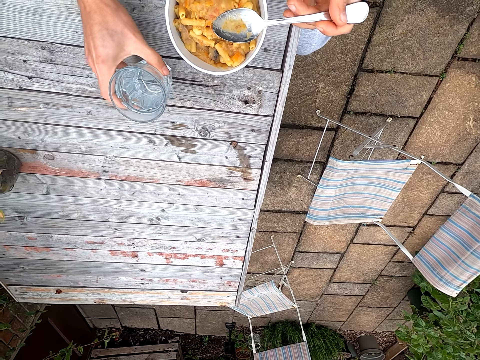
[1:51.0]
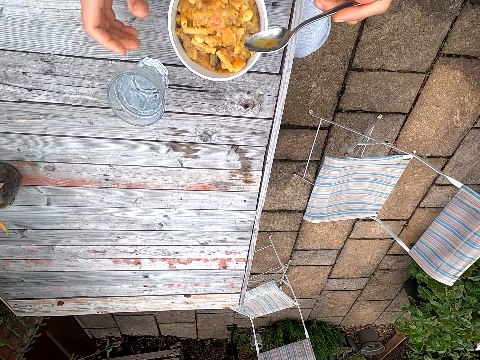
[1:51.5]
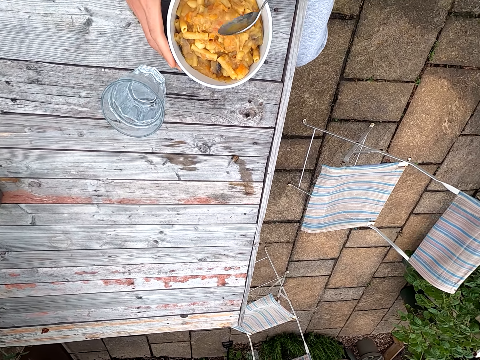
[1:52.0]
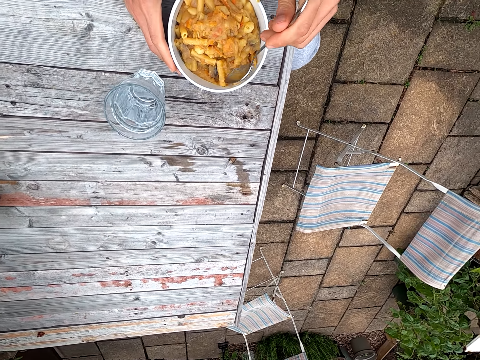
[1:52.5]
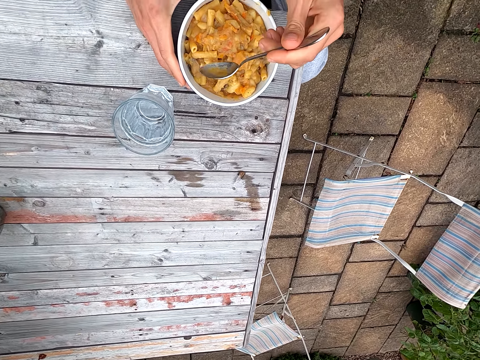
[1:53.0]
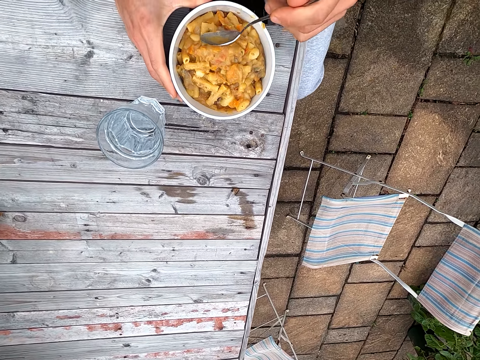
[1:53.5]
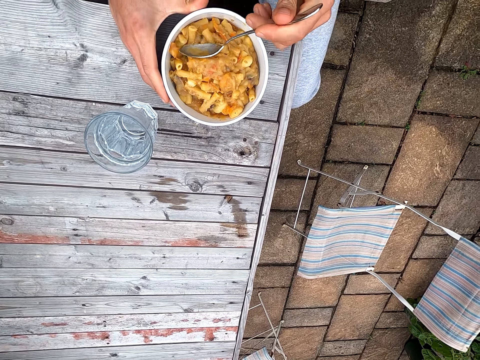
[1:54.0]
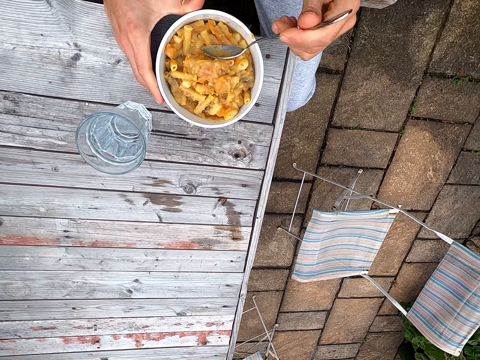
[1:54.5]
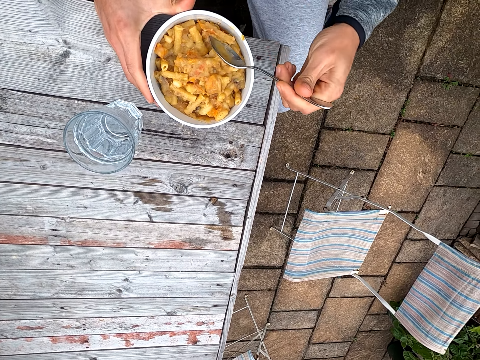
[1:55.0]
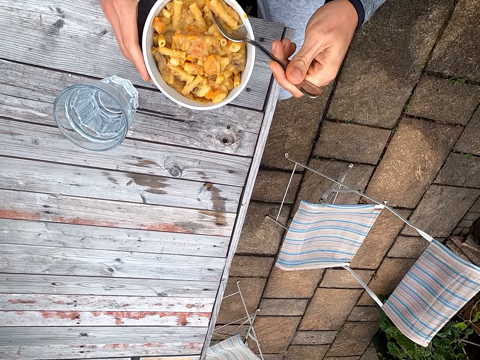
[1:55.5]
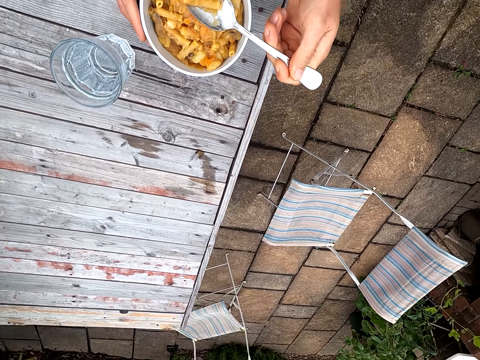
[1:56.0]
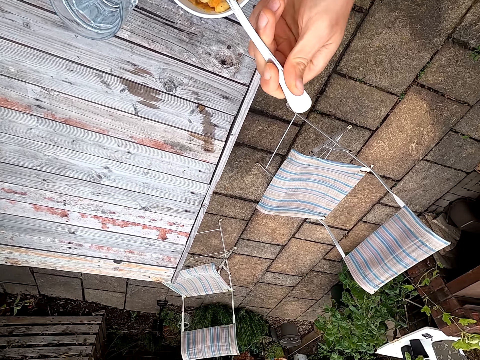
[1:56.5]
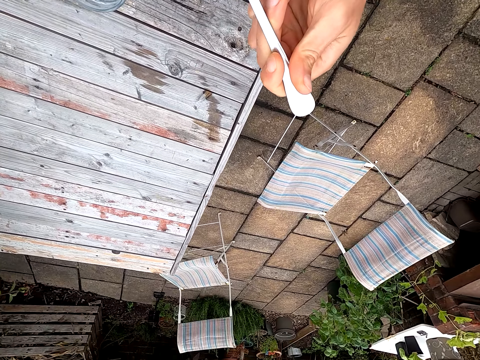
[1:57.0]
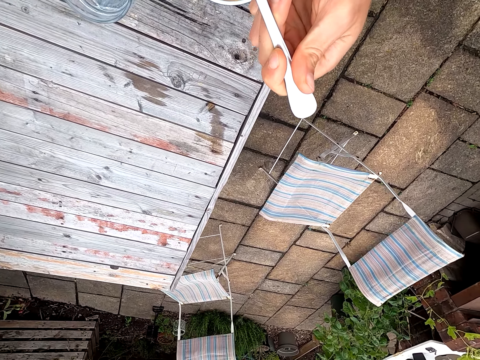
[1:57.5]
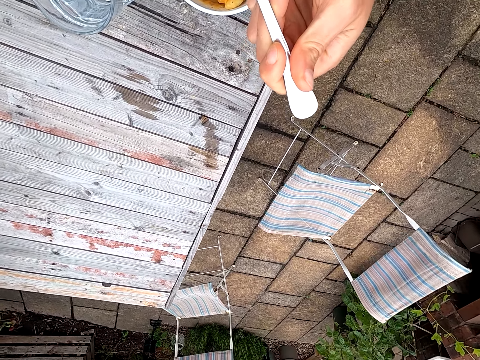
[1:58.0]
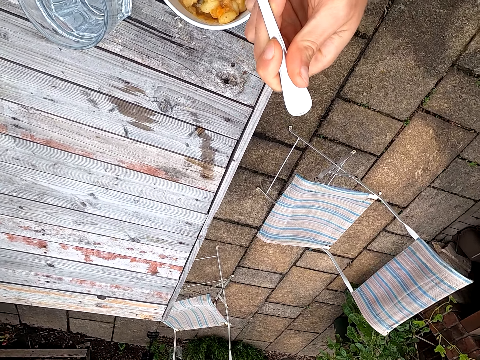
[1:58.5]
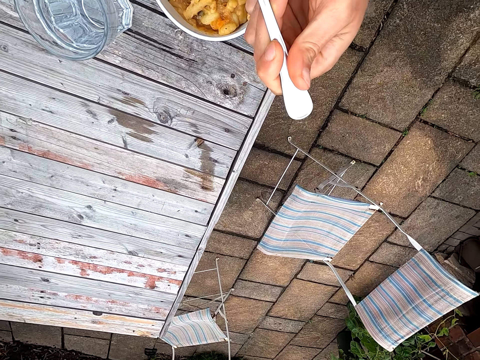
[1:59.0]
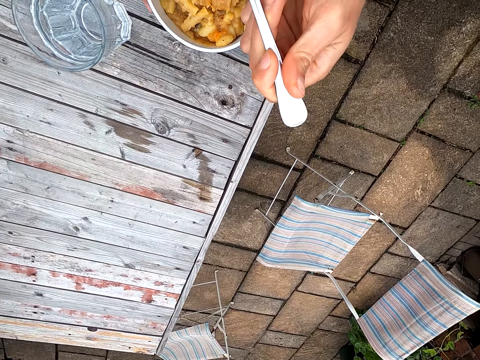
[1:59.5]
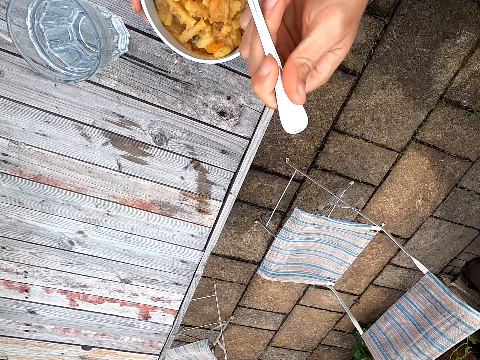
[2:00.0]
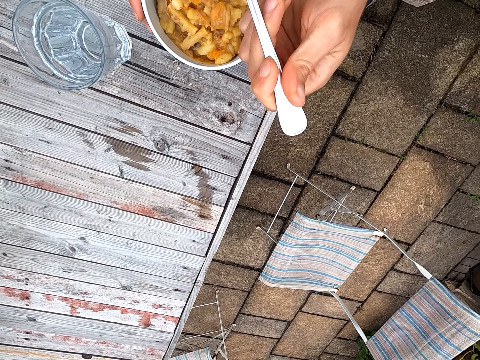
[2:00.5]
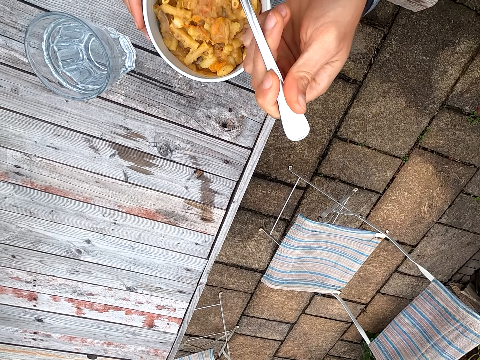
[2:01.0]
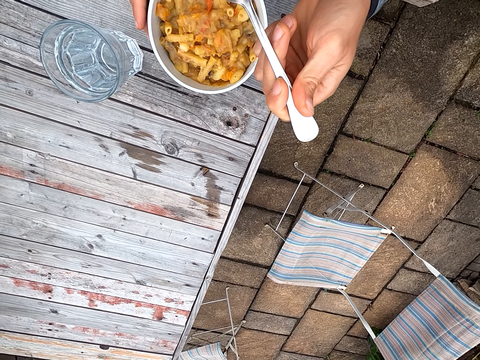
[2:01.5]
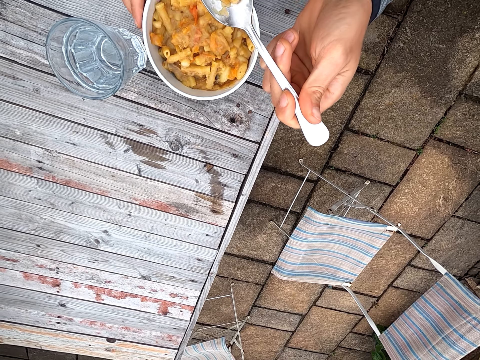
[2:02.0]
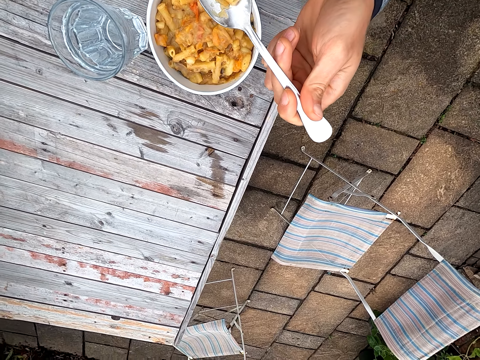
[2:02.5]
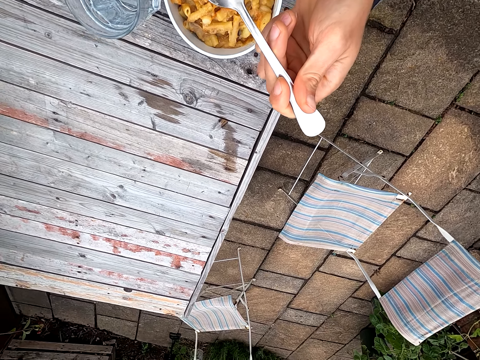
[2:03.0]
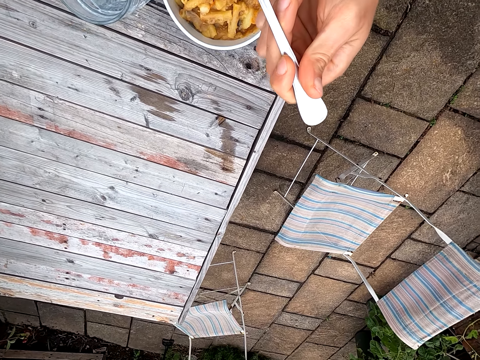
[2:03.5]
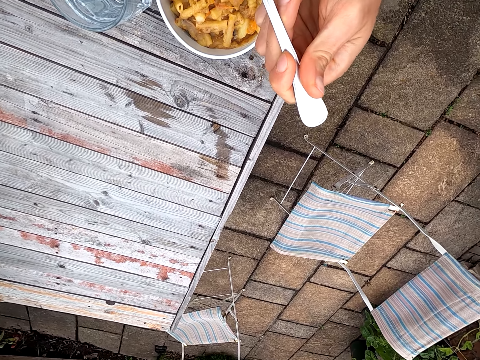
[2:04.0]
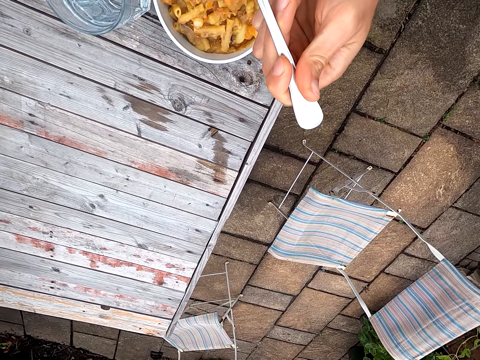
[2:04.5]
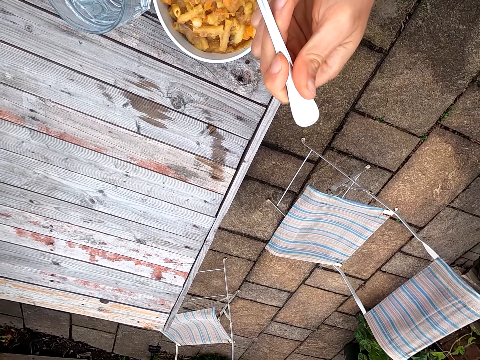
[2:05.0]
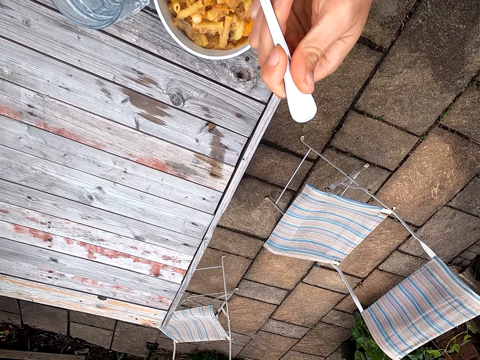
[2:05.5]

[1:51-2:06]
The camera wearer moves a glass of water on a table. They hold a bowl. They scoop pasta on a spoon. They touch the food. They move the spoon towards the mouth. They eat the pasta. They move the bowl. They move the bowl again.

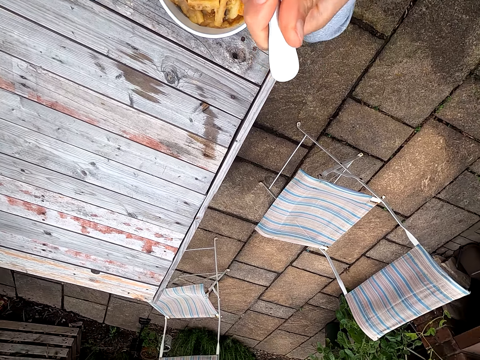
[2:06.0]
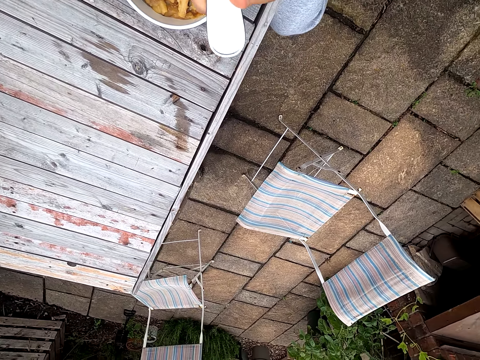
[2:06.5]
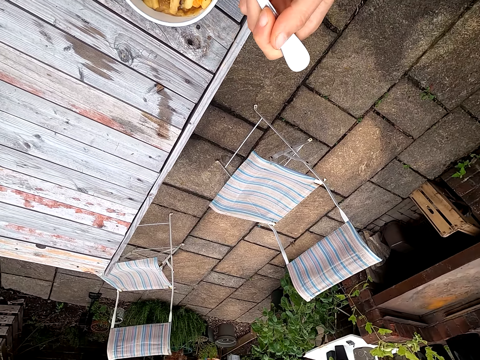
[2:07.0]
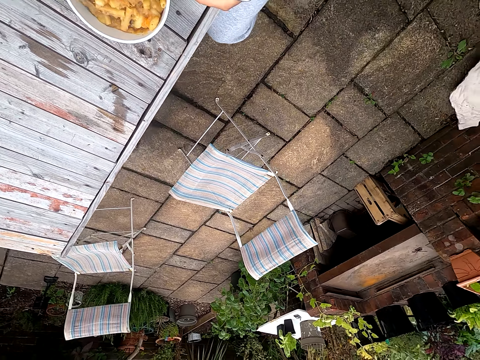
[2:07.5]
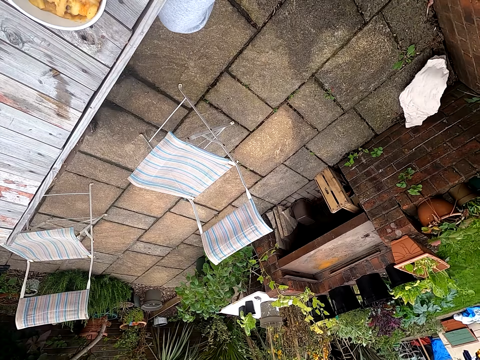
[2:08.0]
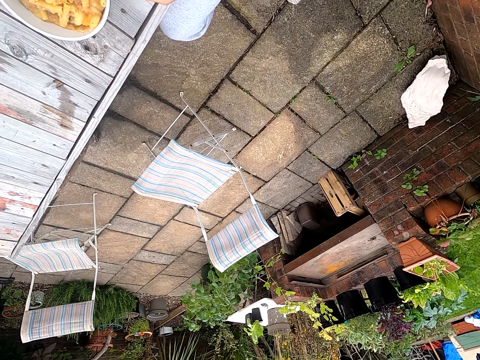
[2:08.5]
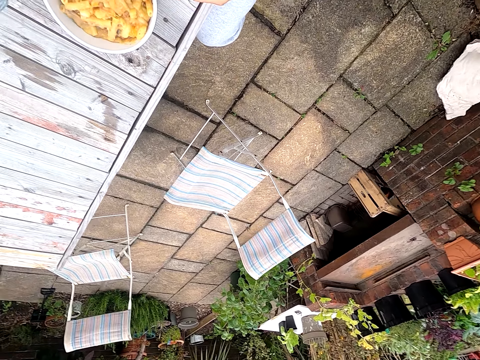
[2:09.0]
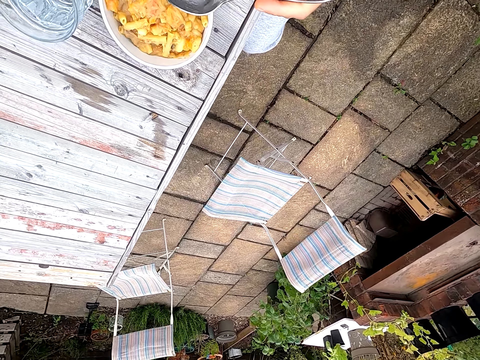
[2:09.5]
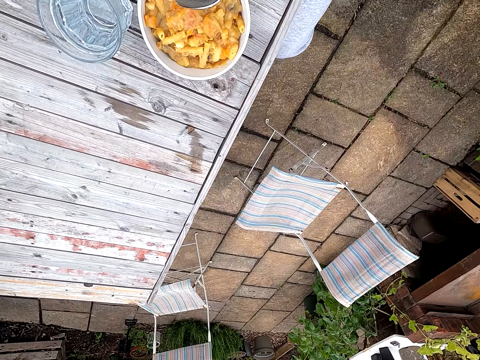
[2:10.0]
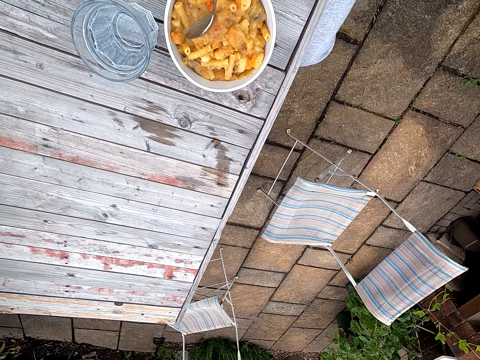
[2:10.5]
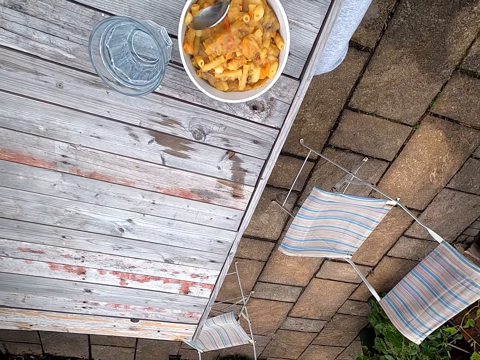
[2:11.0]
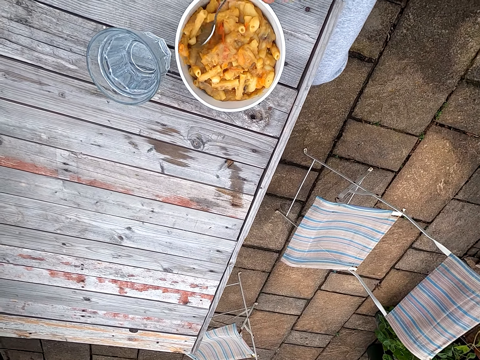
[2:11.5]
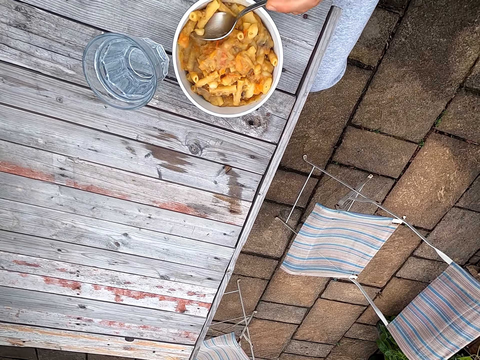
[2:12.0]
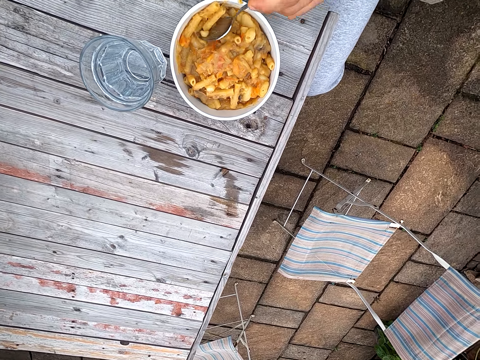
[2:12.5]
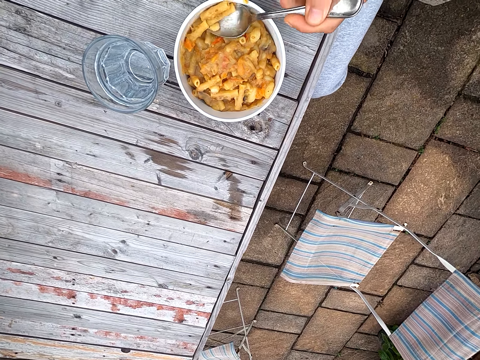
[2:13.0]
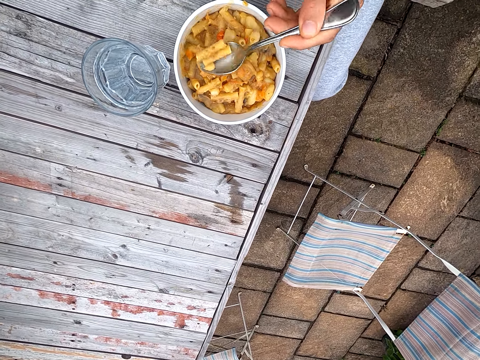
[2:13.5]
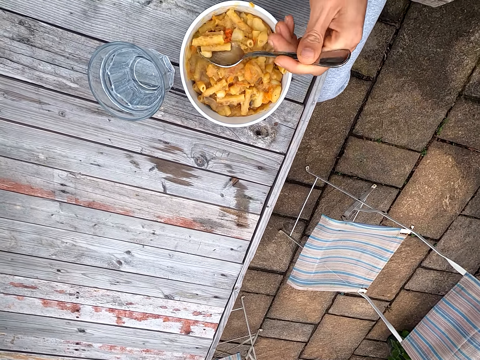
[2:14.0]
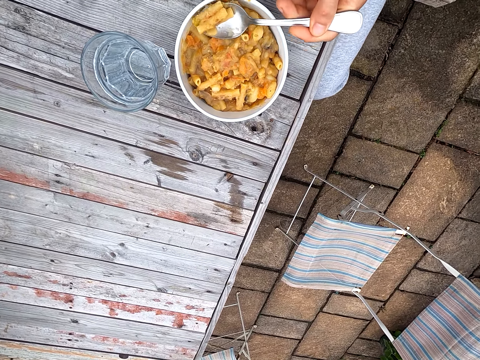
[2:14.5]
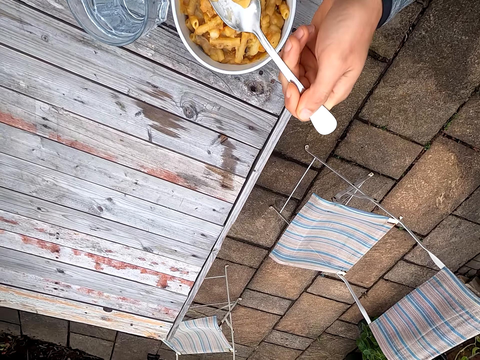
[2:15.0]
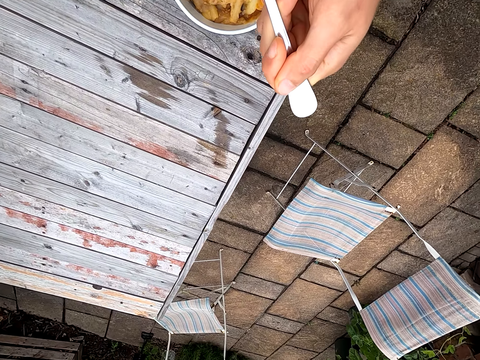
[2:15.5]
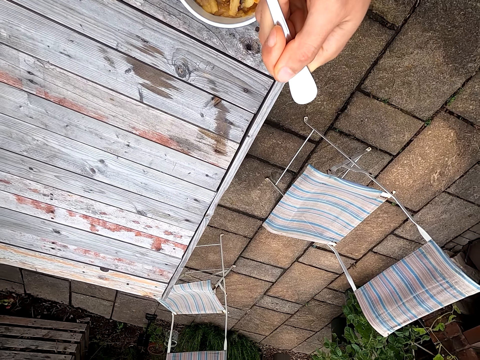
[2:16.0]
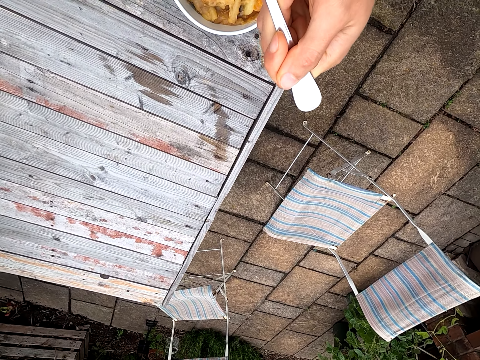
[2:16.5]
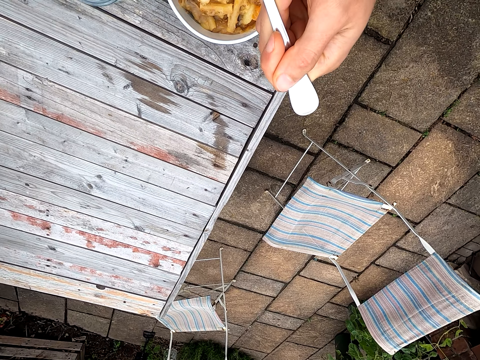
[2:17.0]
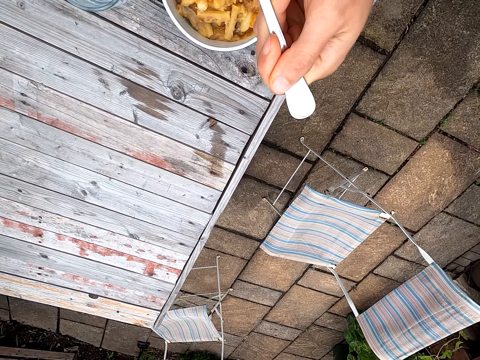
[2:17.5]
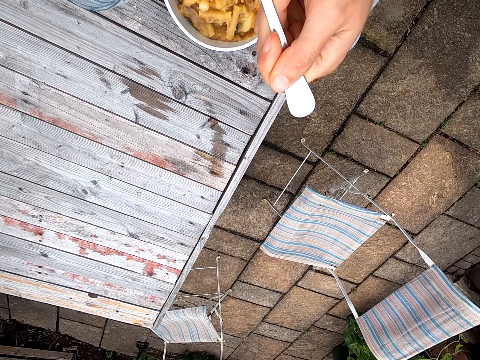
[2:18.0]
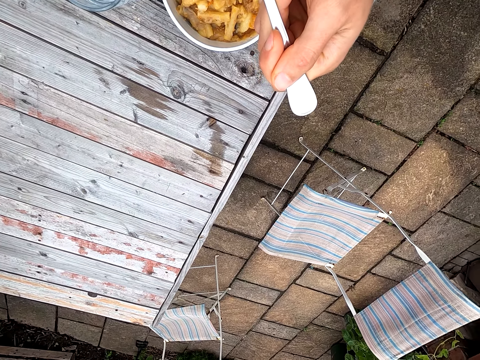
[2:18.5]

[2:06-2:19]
The camera wearer scoops pasta on a spoon. They scoop food. They move the spoon towards the mouth.
